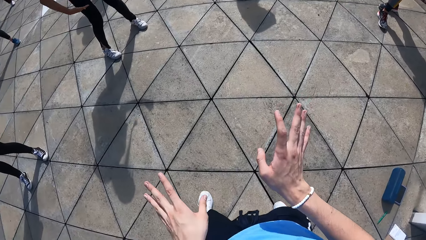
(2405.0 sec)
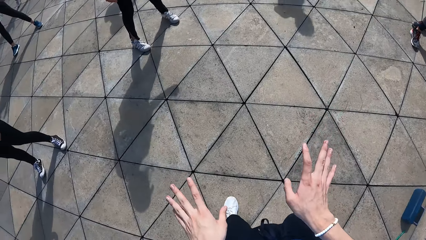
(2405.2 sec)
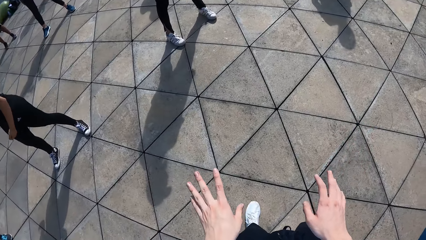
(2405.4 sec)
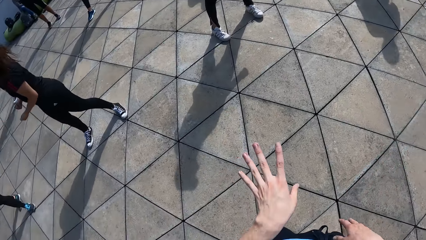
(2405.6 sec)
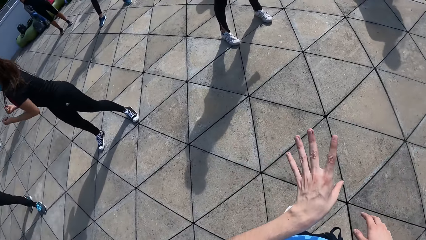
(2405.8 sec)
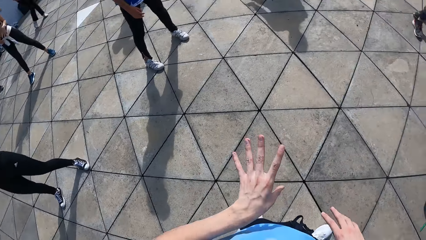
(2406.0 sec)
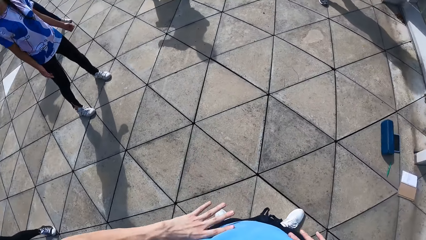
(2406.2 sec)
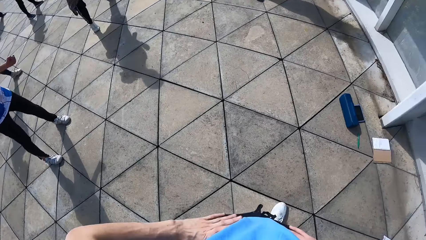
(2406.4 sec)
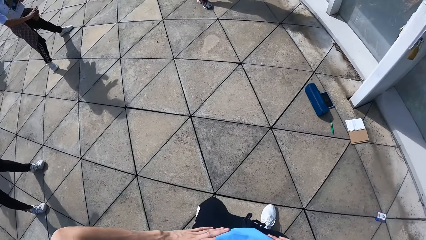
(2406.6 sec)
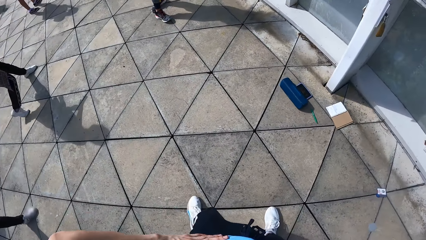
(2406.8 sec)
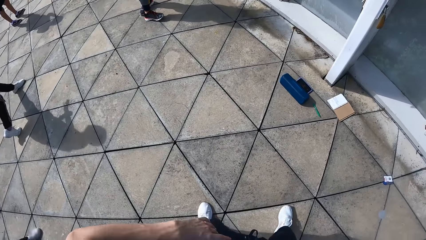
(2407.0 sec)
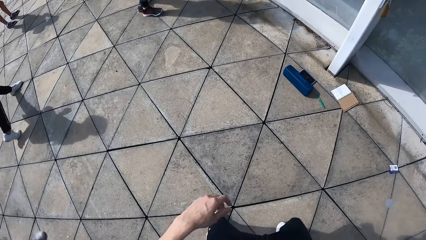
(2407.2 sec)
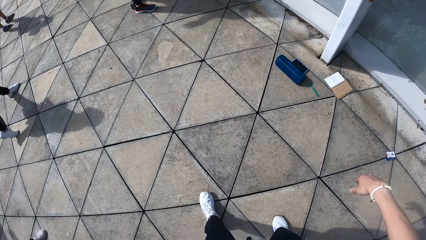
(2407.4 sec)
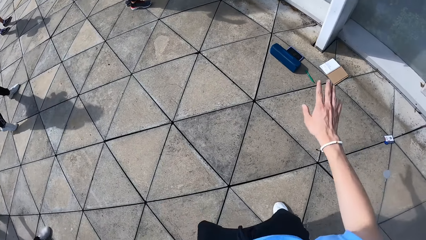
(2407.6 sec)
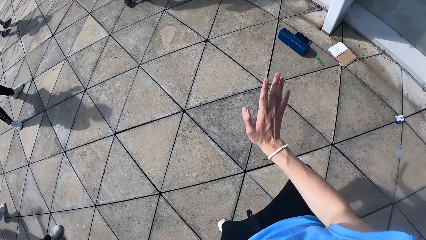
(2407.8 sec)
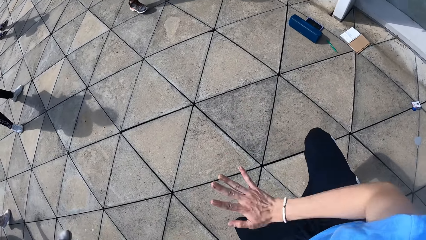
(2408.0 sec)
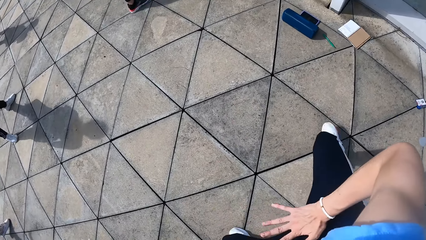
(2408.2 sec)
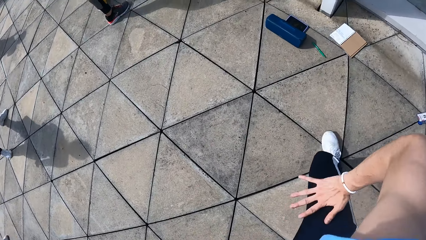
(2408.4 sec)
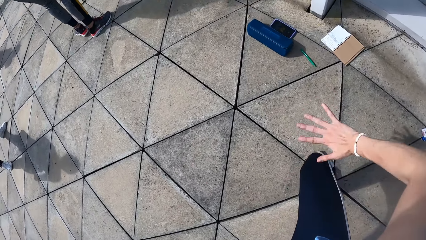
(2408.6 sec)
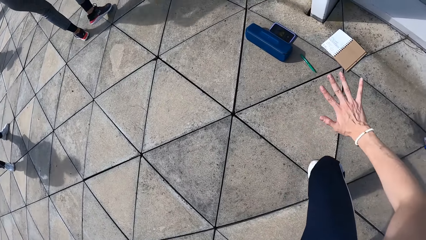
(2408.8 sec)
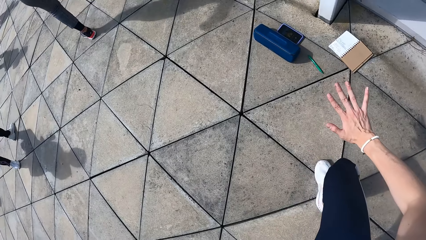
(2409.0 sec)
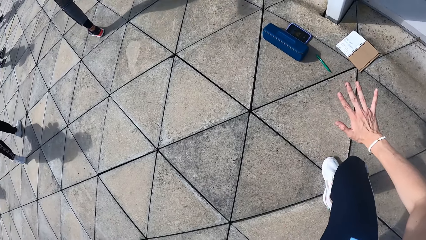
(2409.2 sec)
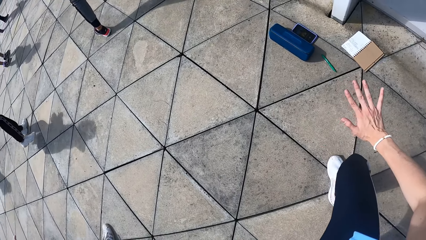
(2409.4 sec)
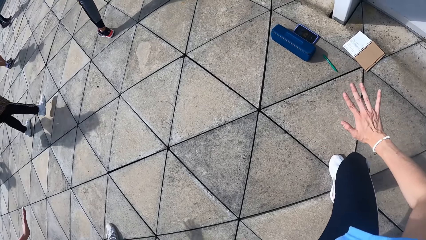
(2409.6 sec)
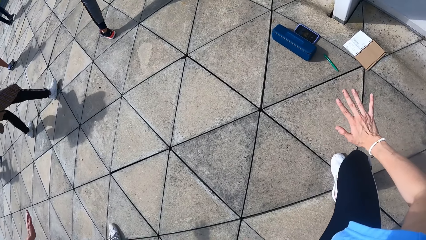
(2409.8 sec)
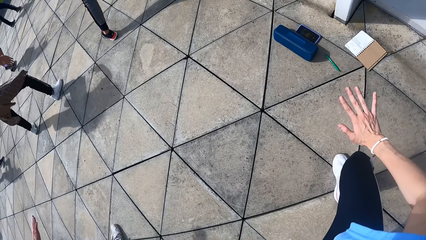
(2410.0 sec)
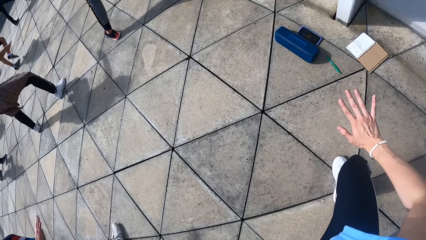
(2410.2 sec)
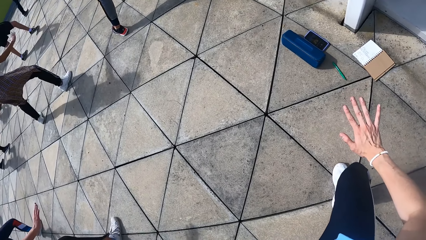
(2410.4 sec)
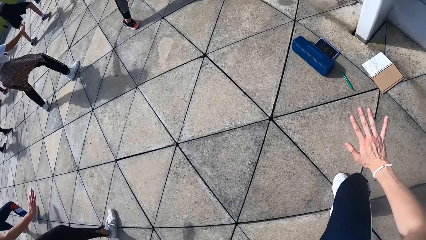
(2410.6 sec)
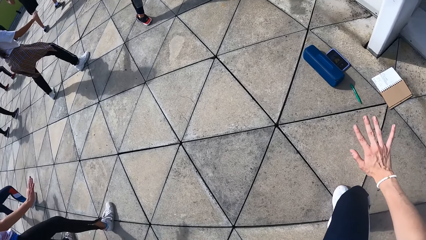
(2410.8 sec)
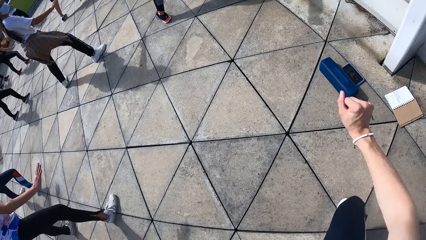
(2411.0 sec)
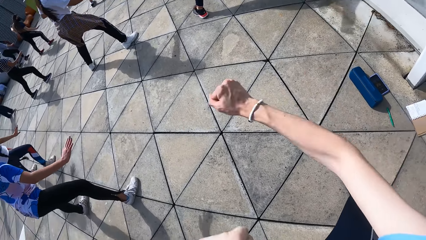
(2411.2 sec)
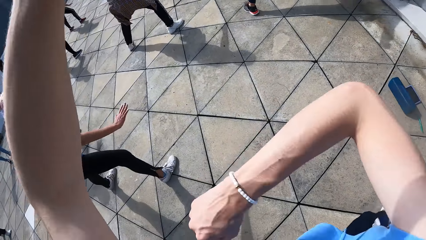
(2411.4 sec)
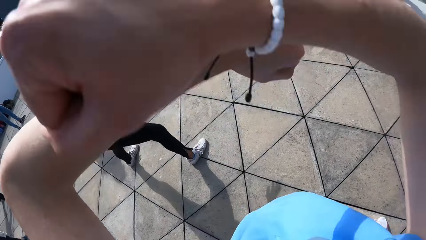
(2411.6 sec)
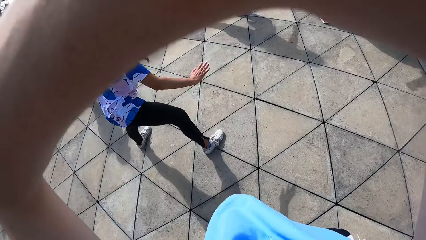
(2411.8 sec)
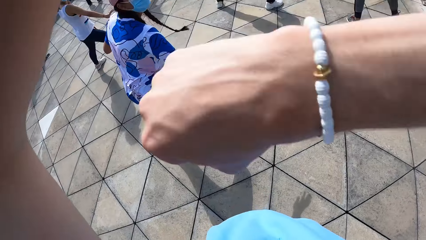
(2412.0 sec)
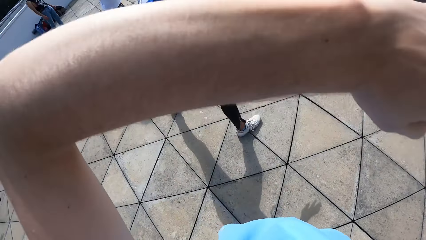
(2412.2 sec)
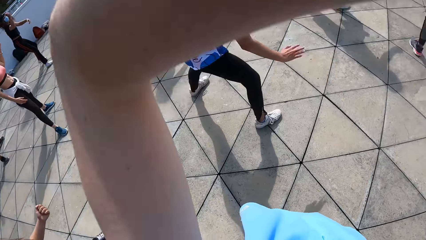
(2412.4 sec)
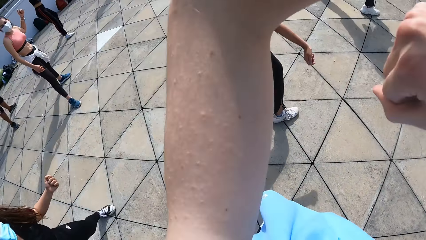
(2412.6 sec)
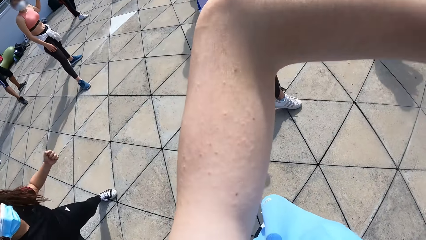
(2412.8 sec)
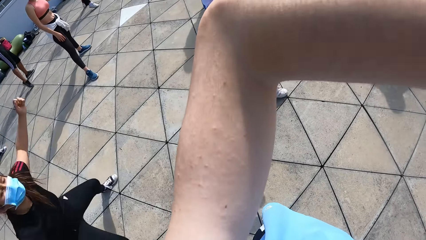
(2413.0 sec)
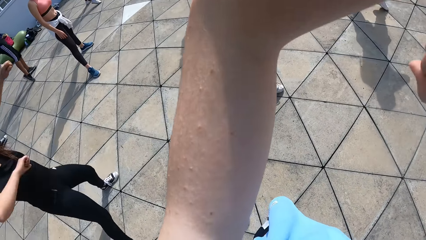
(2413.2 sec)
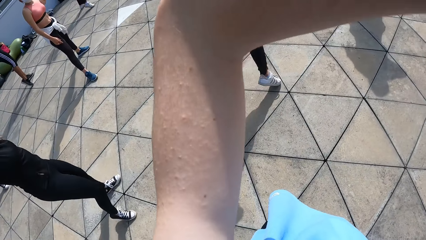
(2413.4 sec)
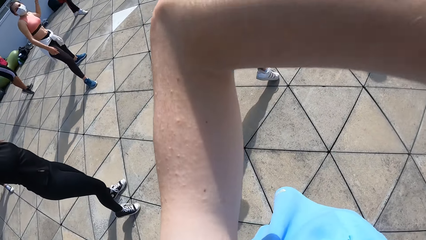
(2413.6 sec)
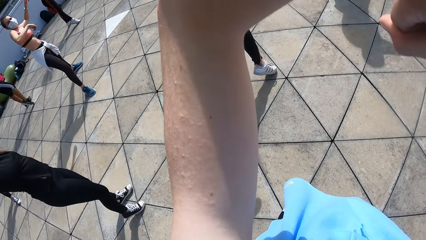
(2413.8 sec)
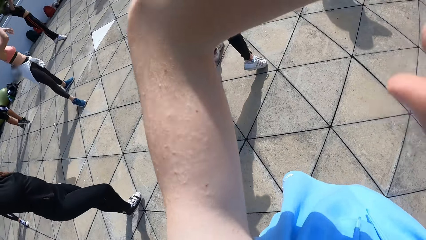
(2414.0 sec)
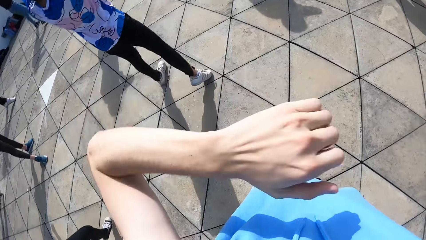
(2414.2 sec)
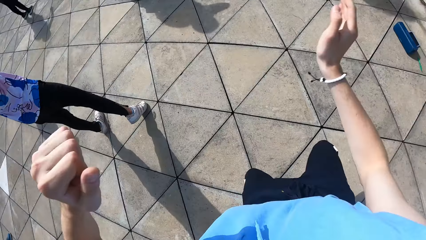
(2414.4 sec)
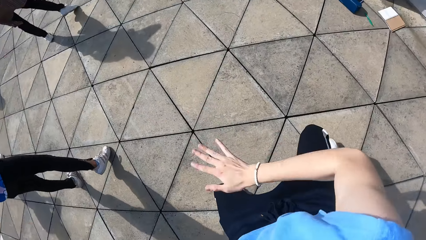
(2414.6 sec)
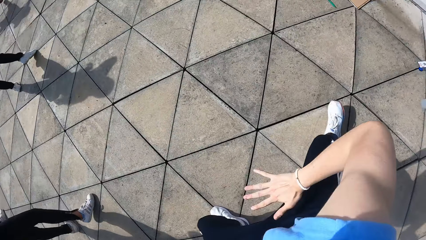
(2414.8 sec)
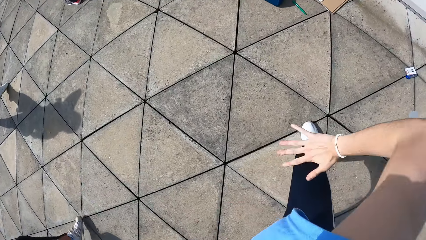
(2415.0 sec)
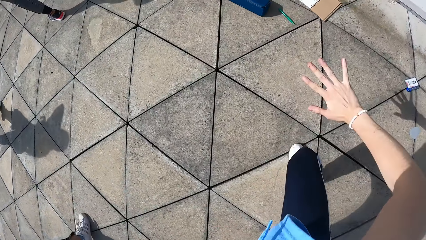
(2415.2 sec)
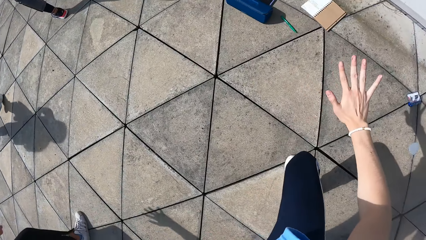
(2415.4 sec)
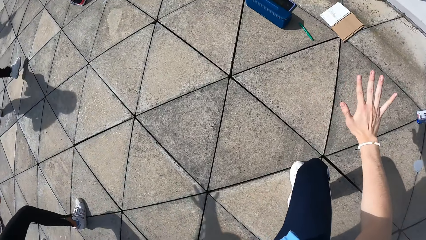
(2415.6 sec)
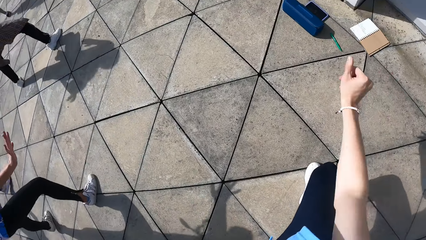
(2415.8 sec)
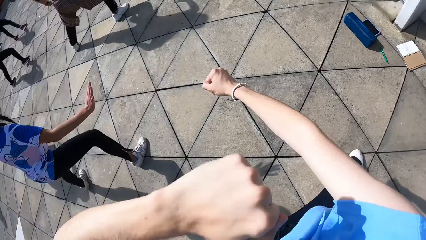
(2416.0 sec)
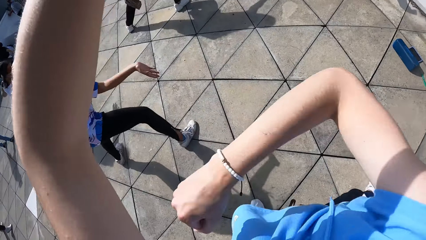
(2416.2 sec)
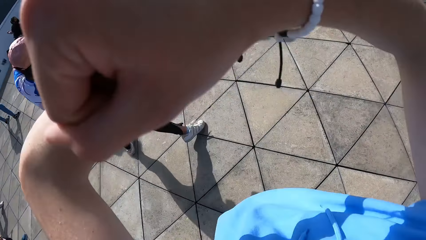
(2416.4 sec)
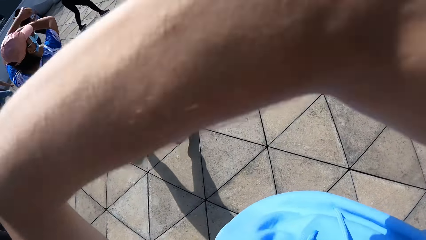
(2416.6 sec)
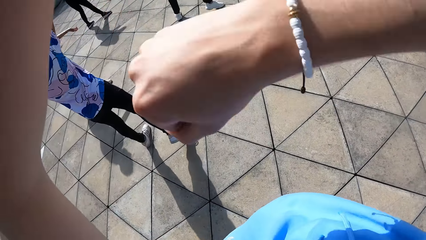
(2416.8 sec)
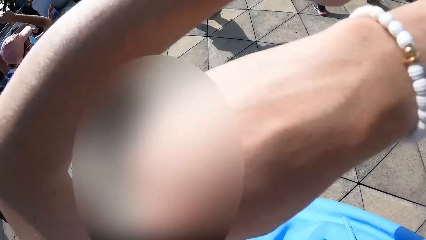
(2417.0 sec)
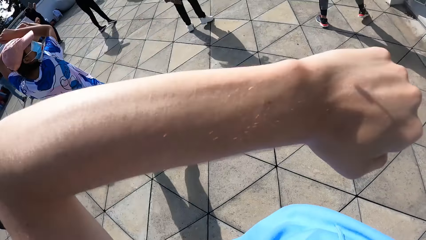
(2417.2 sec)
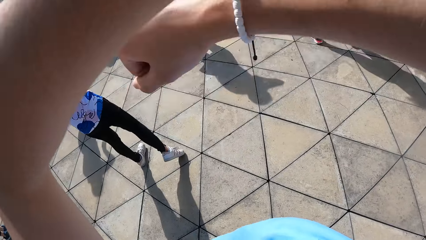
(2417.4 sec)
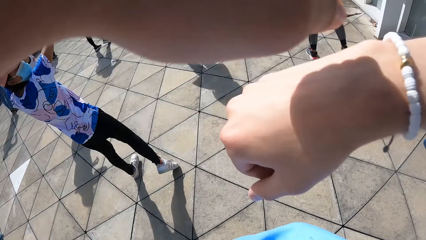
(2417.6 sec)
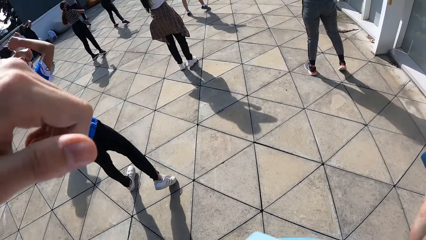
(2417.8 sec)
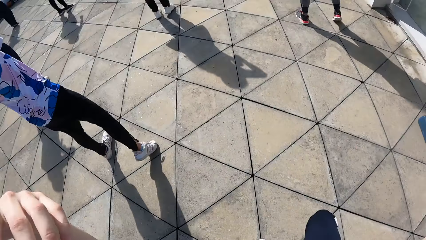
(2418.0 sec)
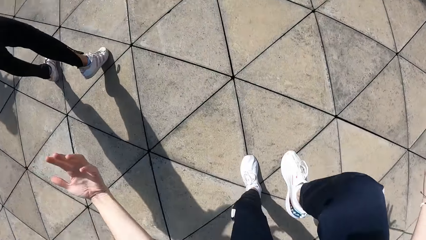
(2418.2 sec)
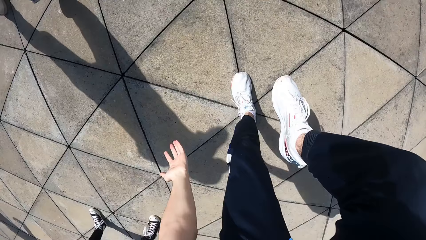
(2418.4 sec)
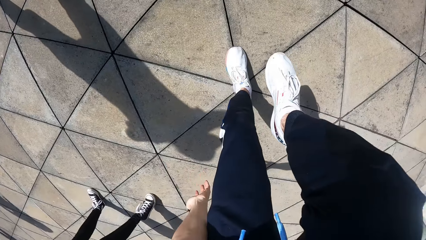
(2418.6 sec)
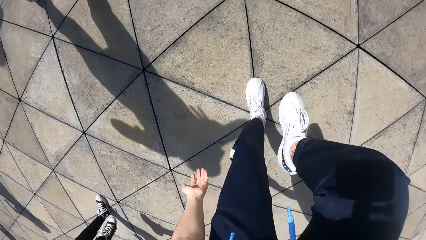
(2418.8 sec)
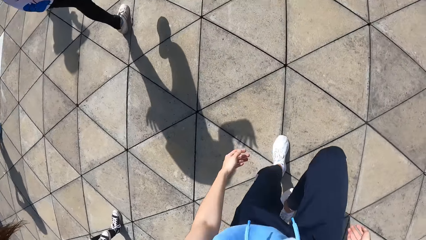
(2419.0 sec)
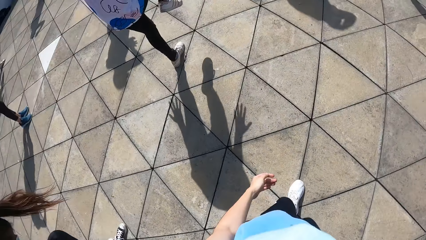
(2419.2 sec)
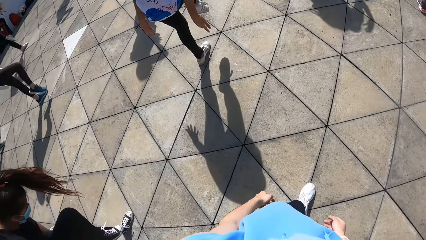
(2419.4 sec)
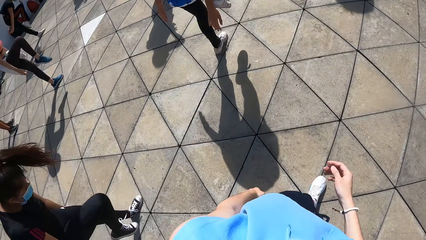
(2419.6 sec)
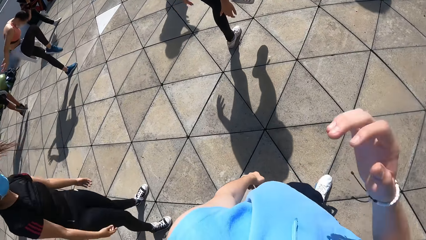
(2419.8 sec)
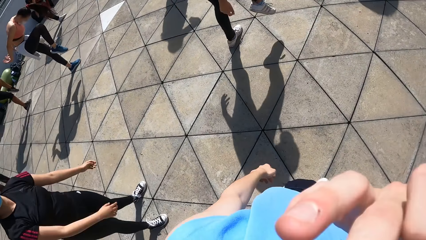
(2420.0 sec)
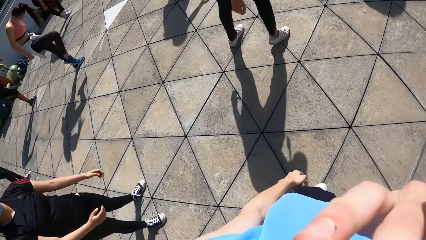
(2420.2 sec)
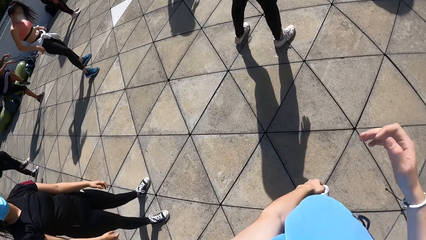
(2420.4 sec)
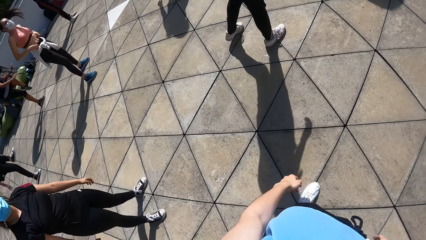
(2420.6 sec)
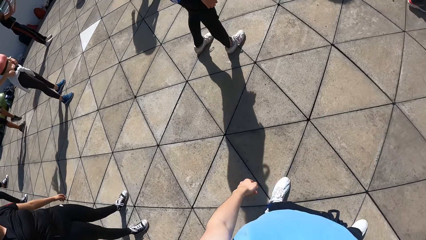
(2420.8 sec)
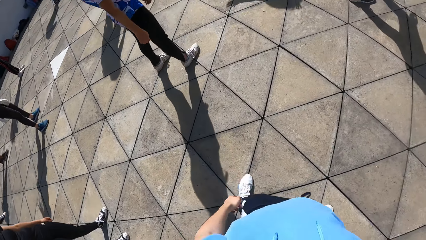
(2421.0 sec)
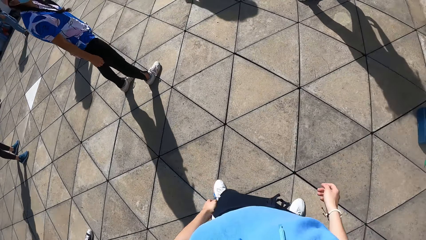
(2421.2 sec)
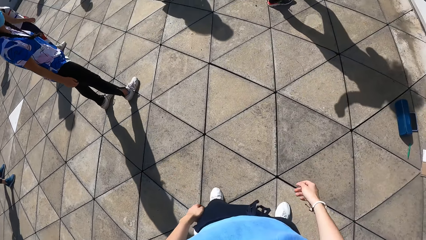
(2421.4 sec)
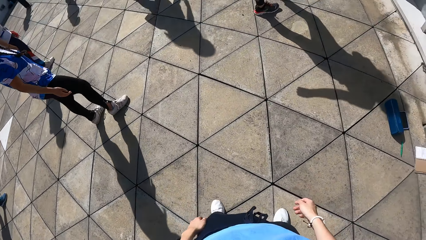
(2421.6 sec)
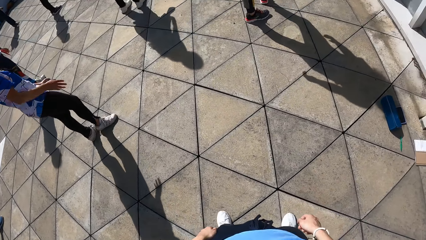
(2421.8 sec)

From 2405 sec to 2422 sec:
The camera wearer touches the waist. They dance. They touch the face.
